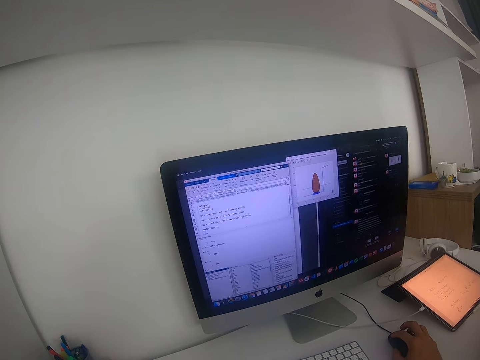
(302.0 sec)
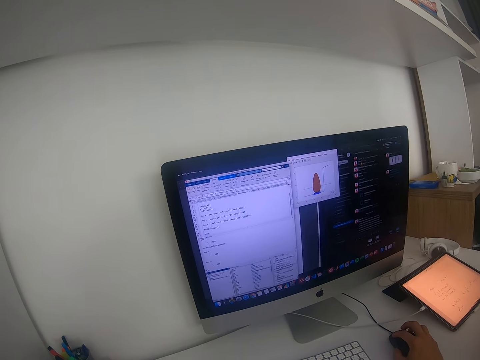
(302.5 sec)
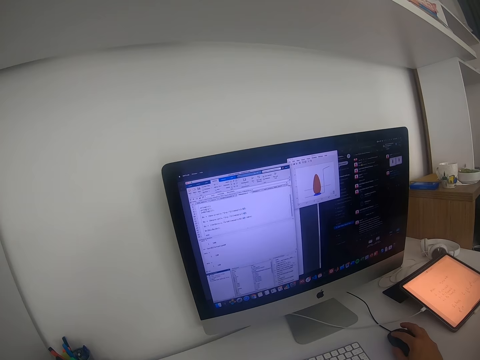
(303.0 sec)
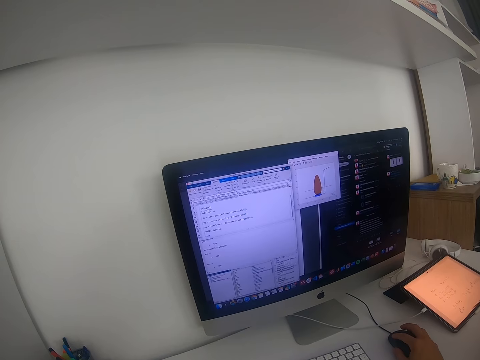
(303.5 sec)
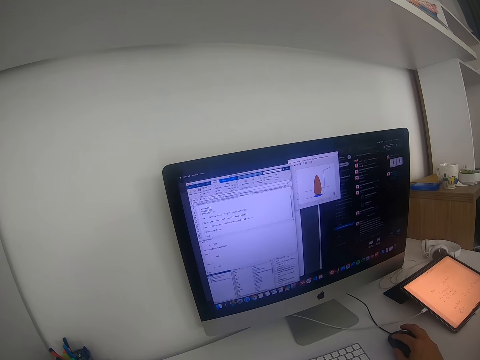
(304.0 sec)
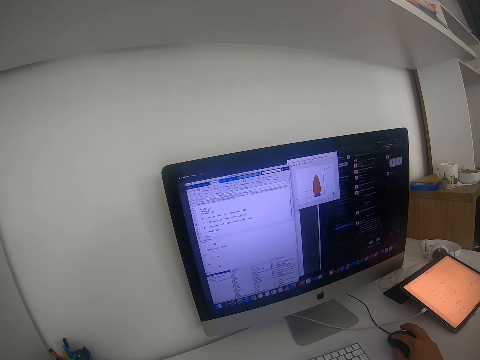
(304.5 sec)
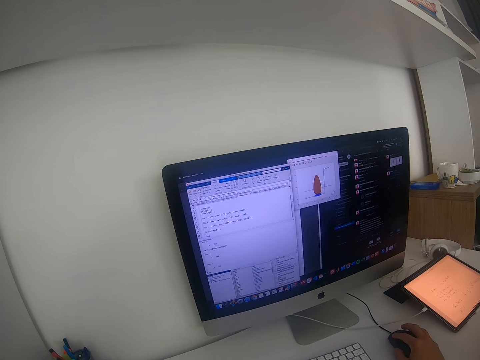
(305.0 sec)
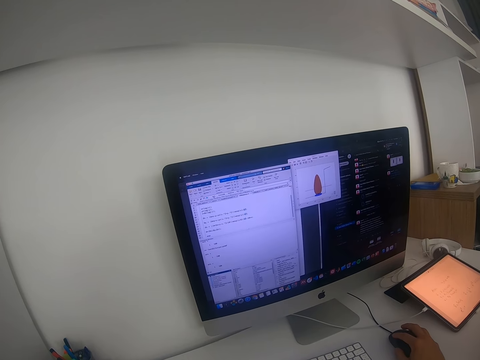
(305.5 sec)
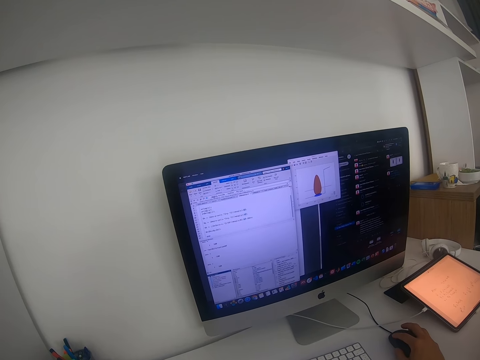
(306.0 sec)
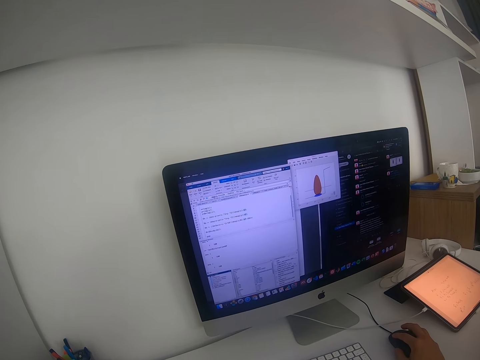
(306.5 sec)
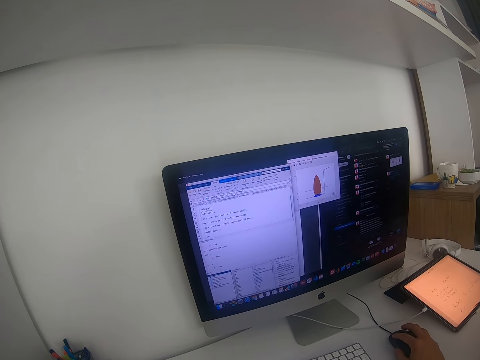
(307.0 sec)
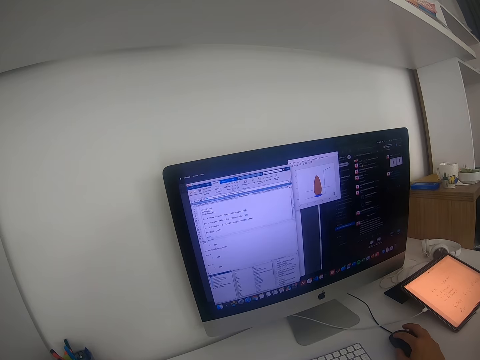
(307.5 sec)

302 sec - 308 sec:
The camera wearer operates the computer.

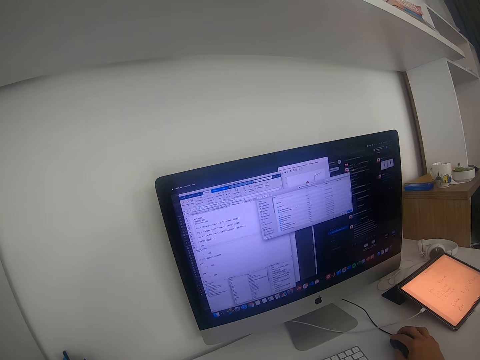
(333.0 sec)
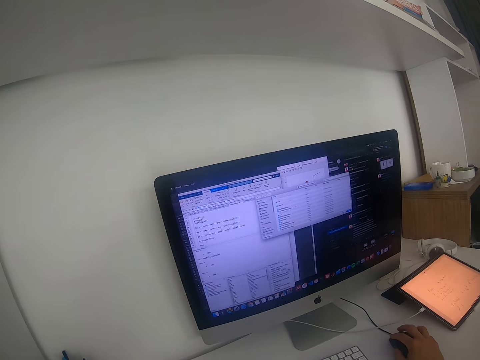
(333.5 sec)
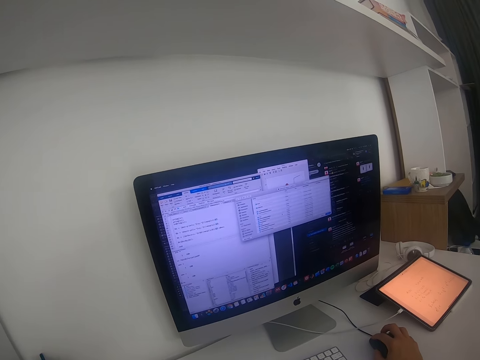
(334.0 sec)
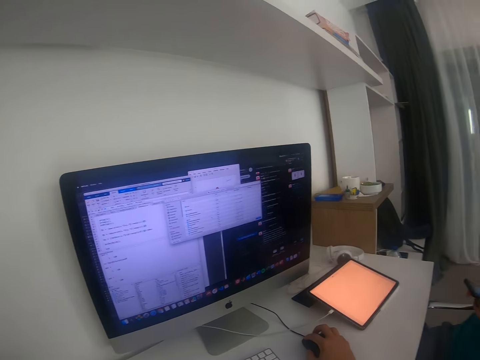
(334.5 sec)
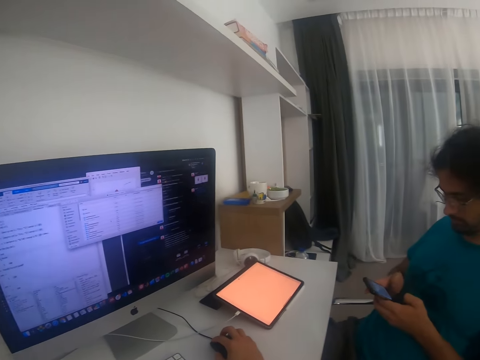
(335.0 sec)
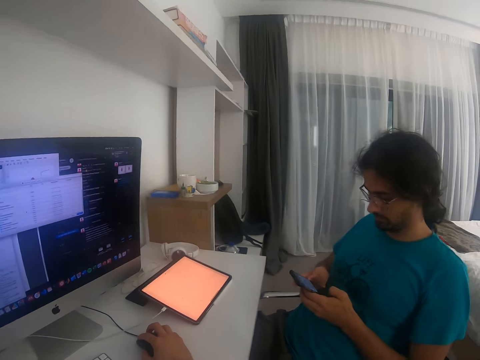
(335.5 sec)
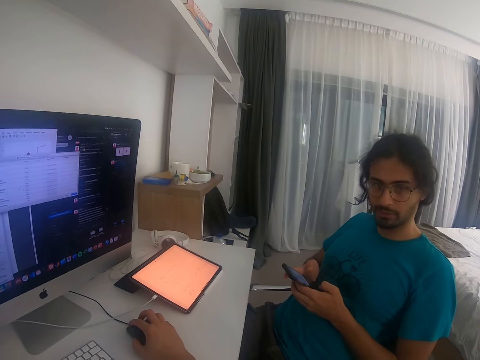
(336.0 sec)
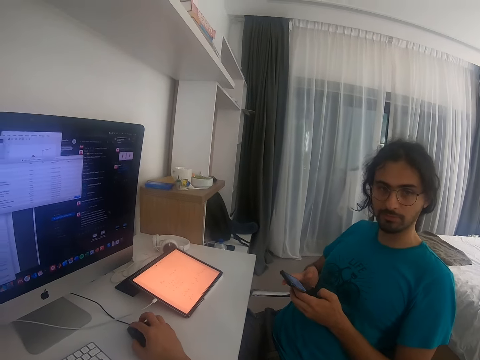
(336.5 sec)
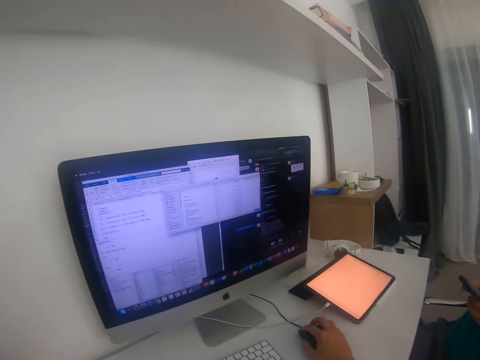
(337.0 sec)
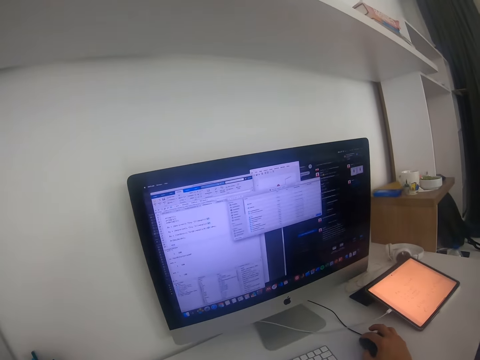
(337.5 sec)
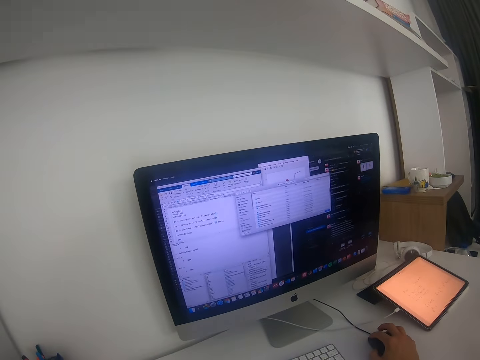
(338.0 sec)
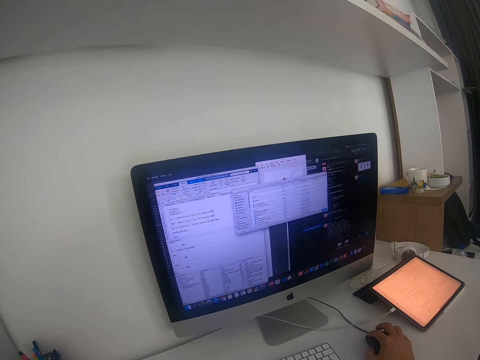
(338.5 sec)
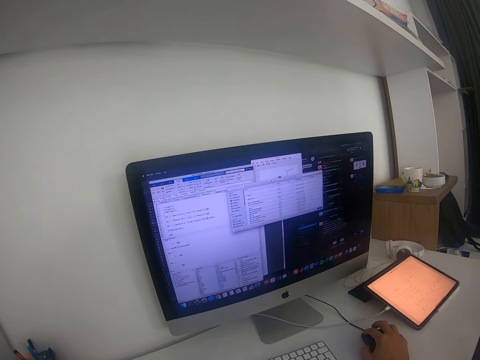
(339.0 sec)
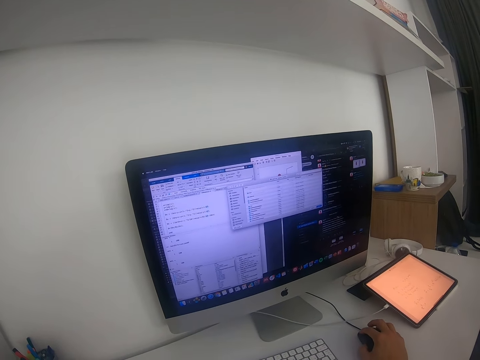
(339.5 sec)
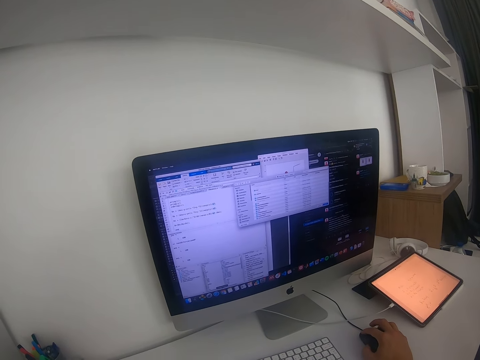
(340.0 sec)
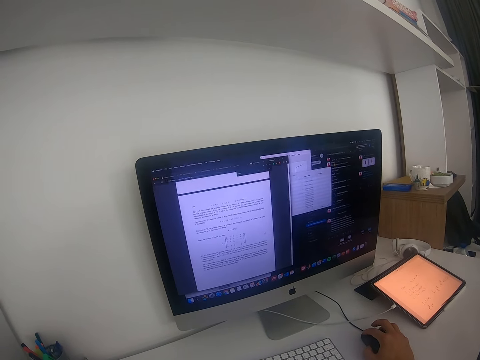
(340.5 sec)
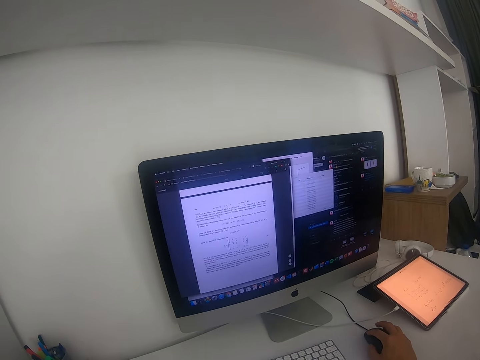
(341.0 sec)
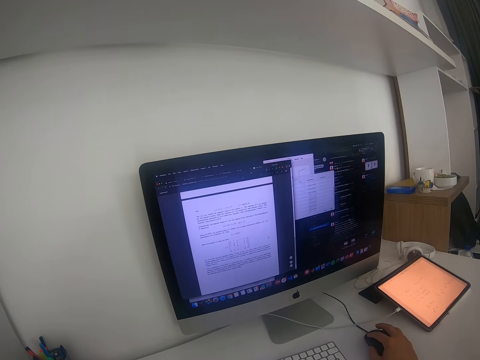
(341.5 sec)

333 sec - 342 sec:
The camera wearer looks around. A man operates on his phone. The camera wearer looks around. They scroll through the document on the computer with the mouse.

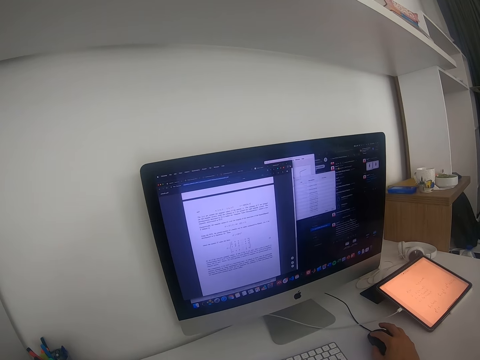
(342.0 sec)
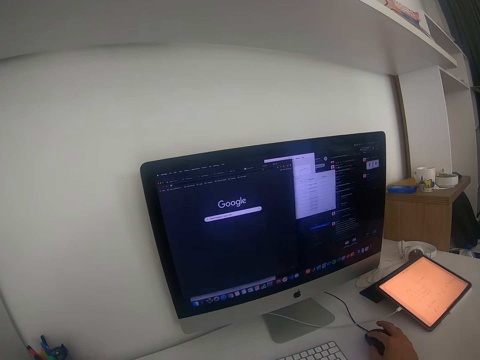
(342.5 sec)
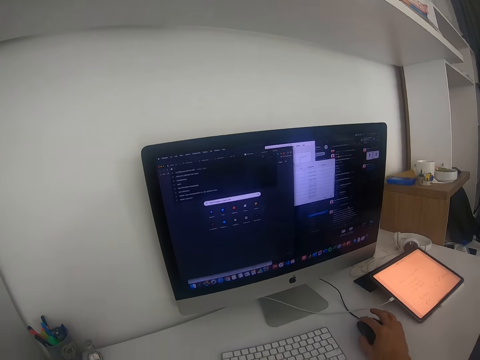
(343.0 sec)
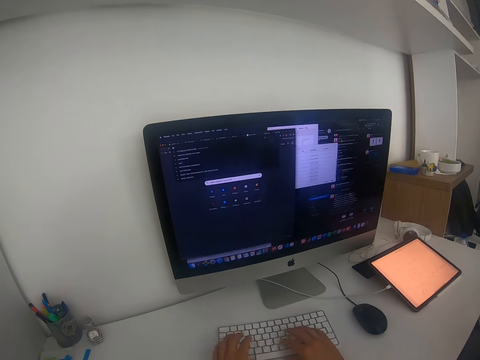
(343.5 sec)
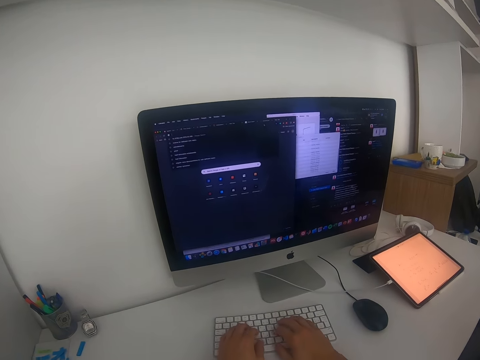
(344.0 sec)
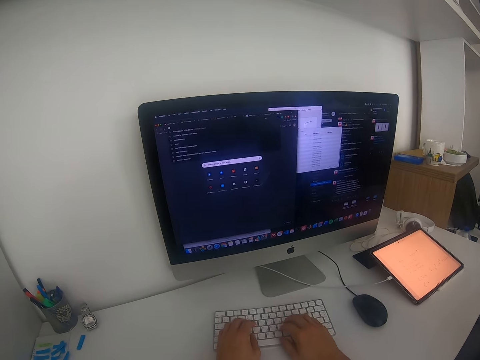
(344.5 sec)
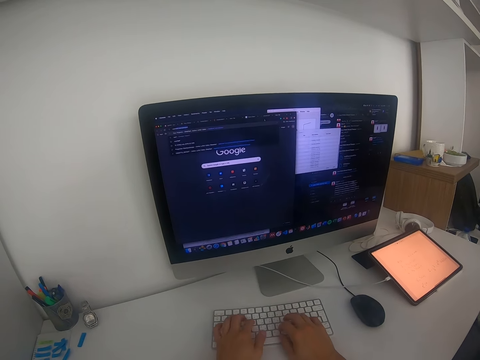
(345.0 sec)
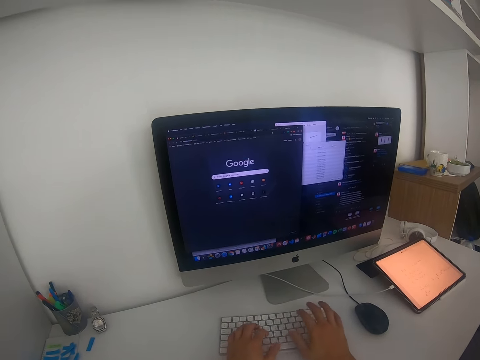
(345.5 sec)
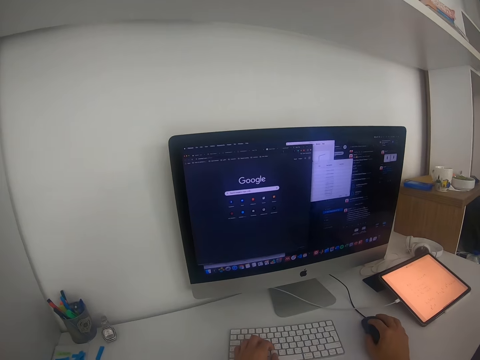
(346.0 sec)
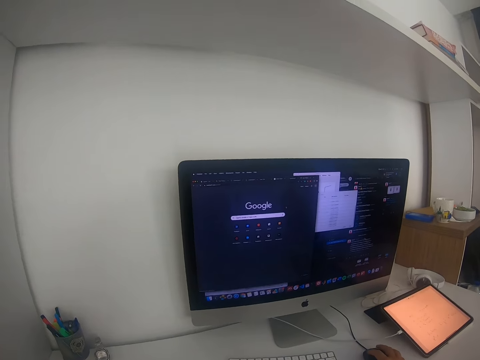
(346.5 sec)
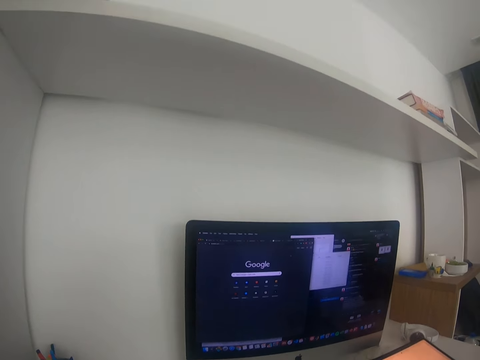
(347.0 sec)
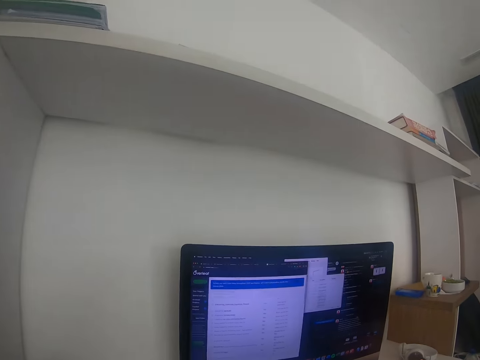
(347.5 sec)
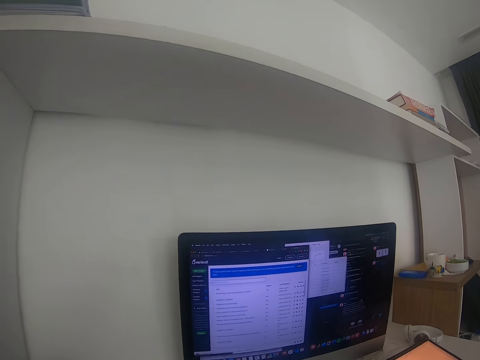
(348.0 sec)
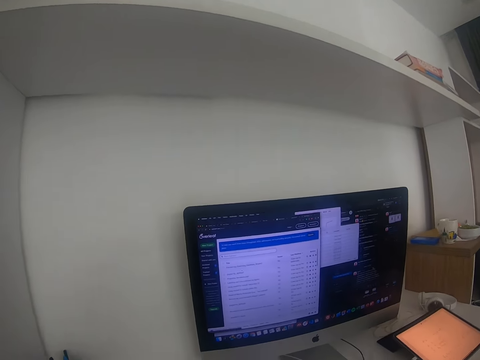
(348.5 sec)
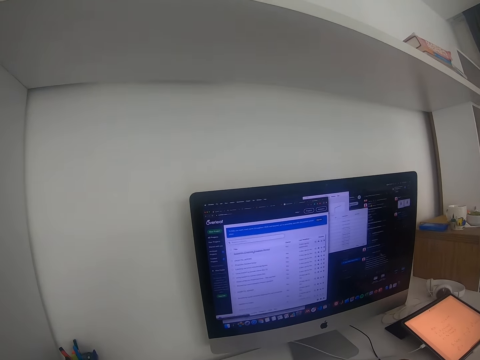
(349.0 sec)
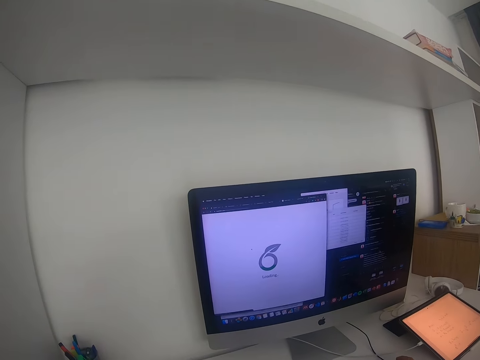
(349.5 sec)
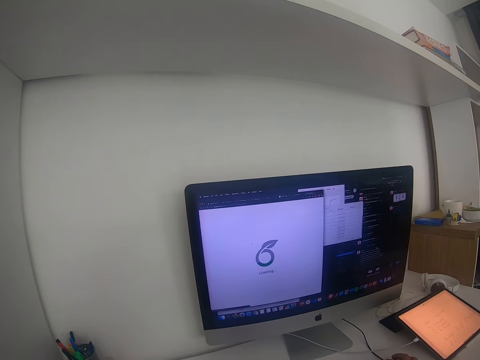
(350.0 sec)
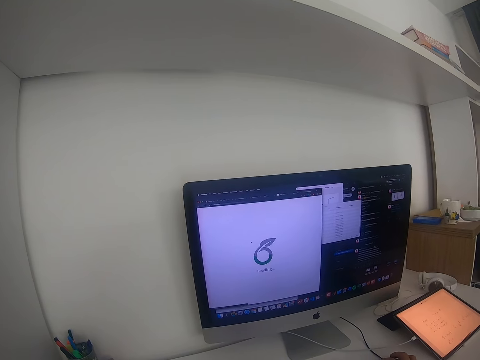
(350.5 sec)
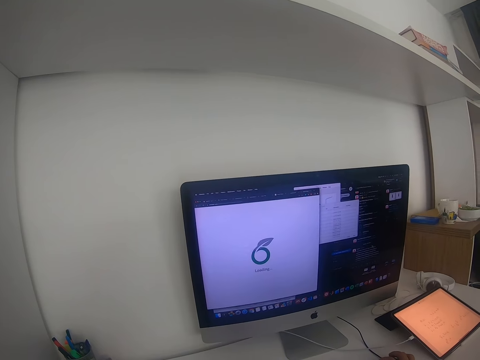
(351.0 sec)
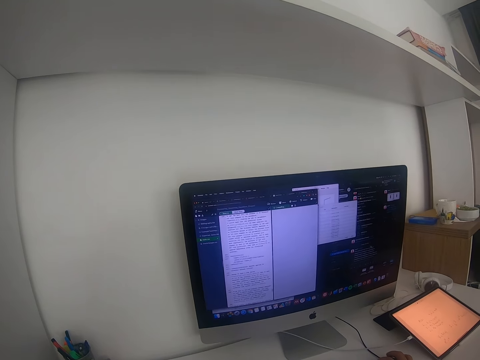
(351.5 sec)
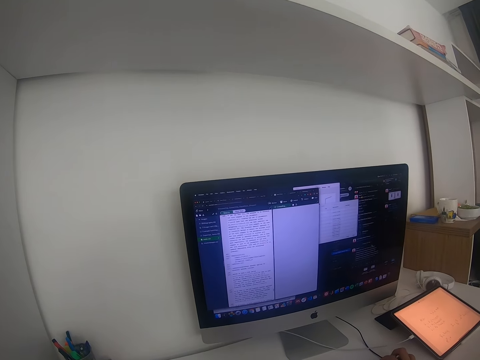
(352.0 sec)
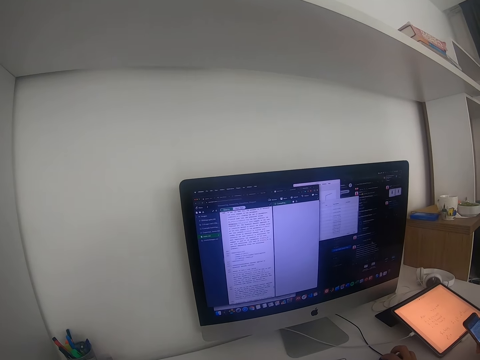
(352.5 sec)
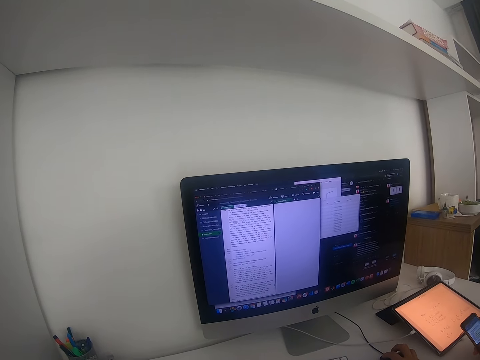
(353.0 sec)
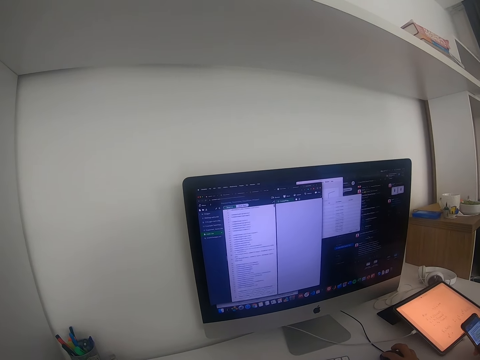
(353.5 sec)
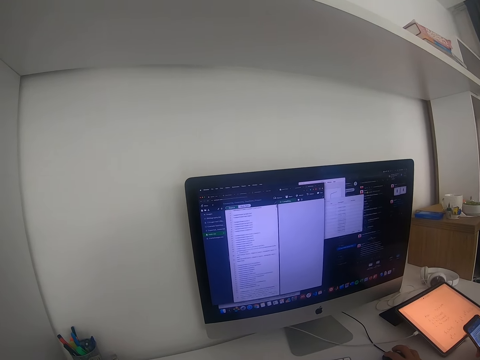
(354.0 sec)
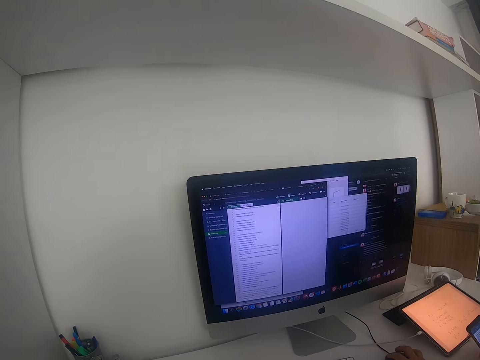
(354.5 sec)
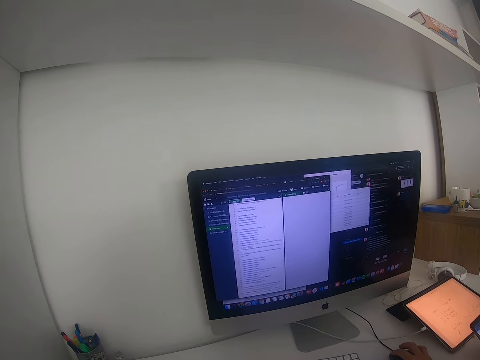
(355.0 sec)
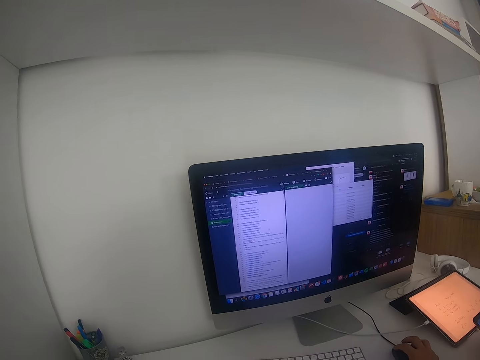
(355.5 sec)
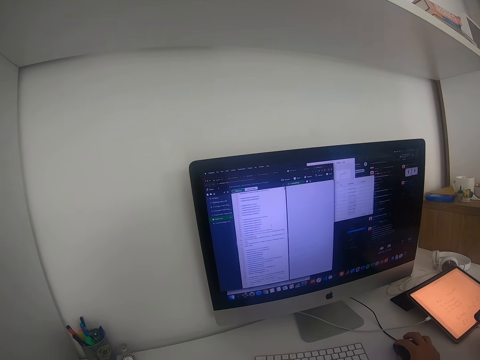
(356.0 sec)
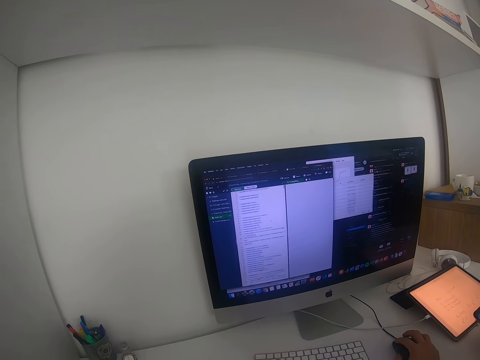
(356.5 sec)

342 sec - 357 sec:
The camera wearer types on the keyboard with both hands. They operate the computer with a mouse. They scroll the document on the computer with the mouse.
